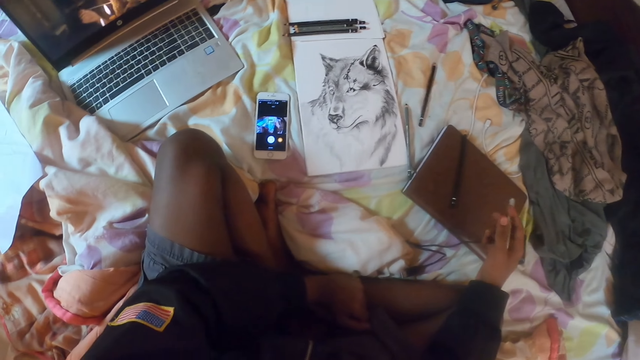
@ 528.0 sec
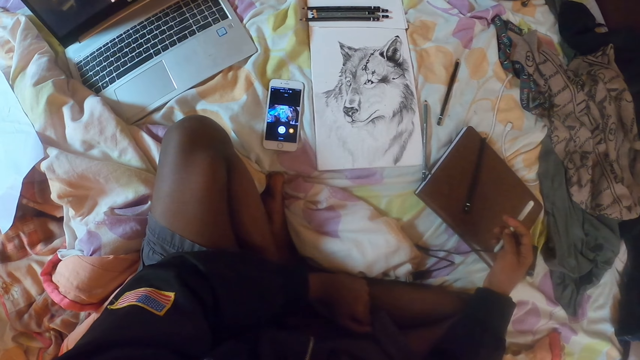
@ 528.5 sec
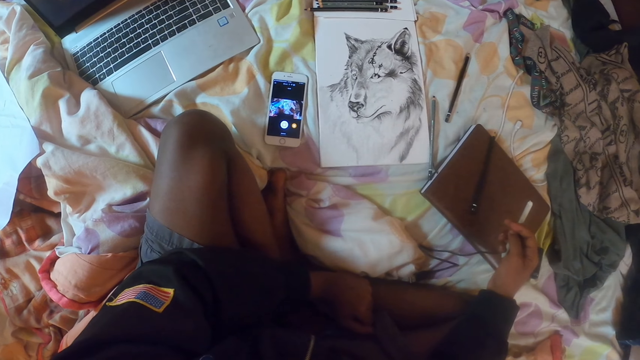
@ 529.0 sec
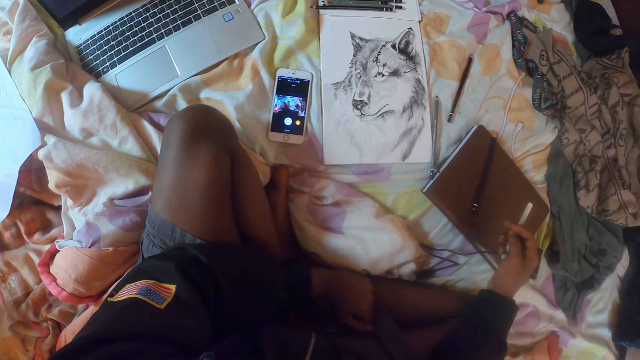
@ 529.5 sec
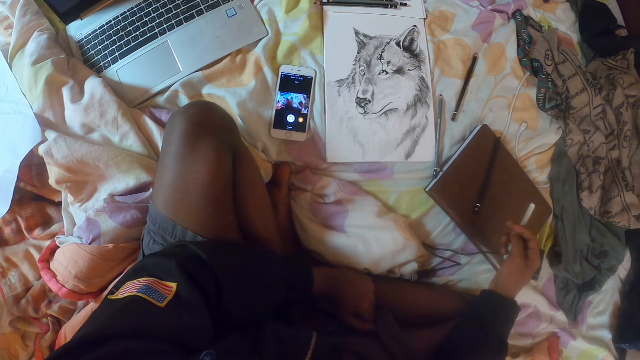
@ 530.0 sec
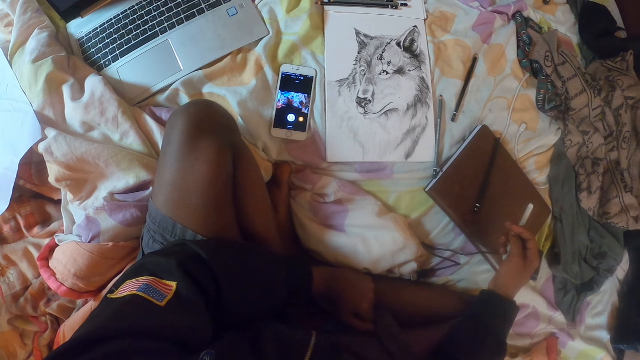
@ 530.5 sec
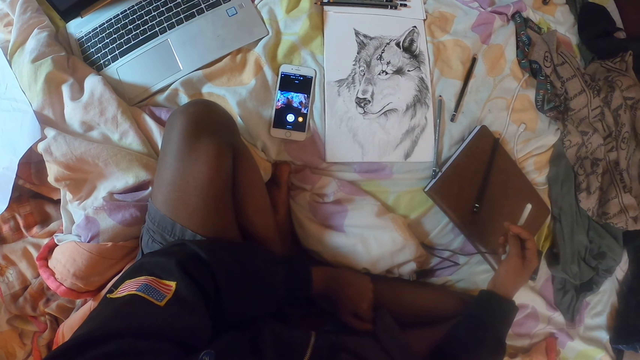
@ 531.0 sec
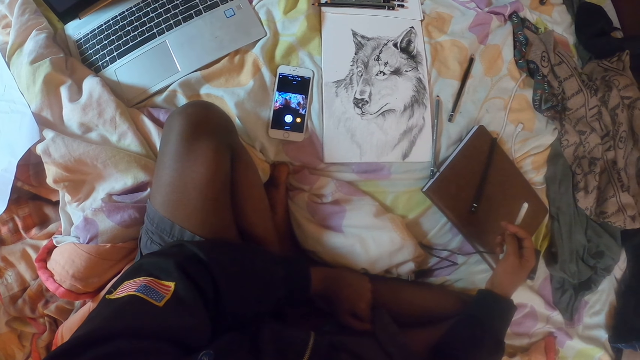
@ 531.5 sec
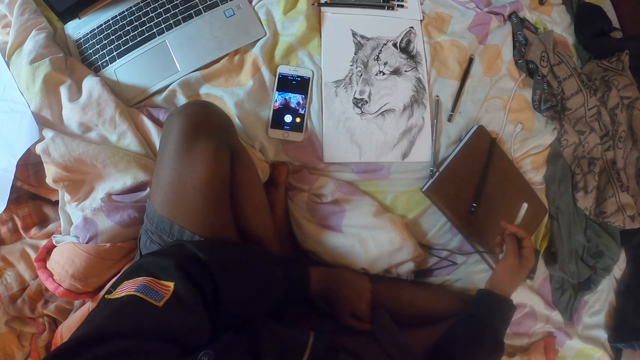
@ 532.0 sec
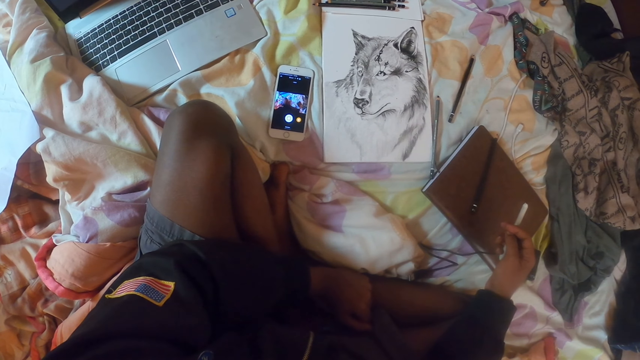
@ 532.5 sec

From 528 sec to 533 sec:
The camera wearer stares at the drawing.

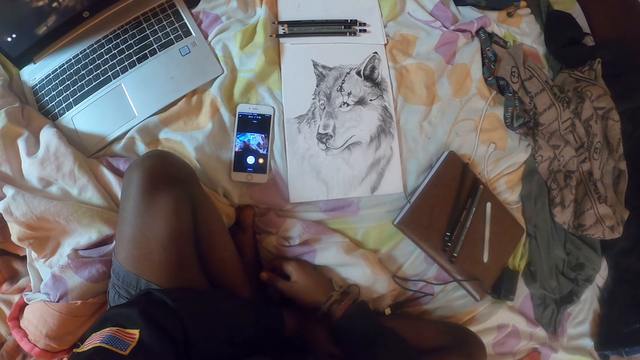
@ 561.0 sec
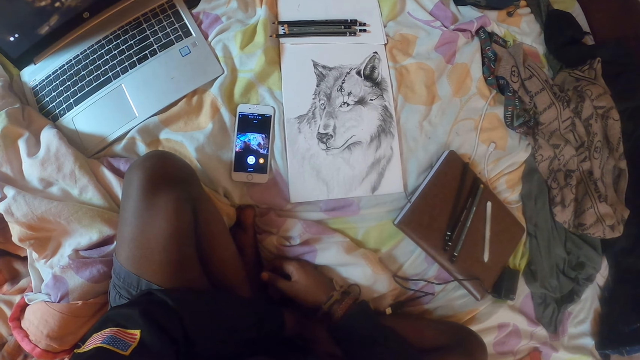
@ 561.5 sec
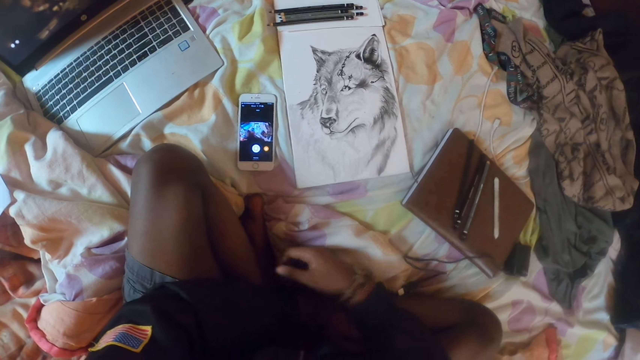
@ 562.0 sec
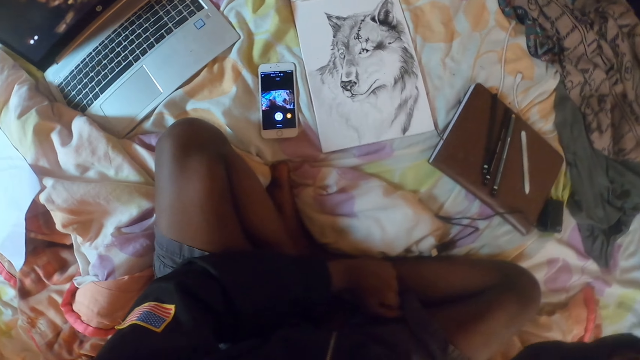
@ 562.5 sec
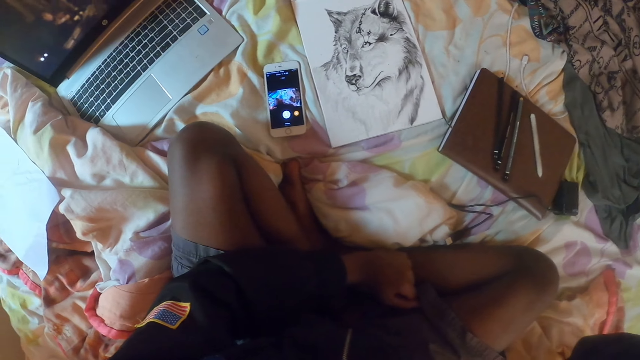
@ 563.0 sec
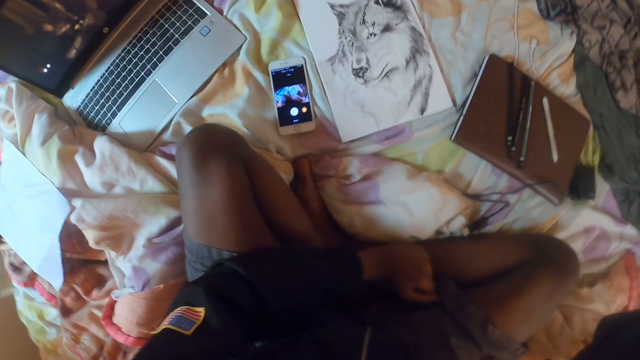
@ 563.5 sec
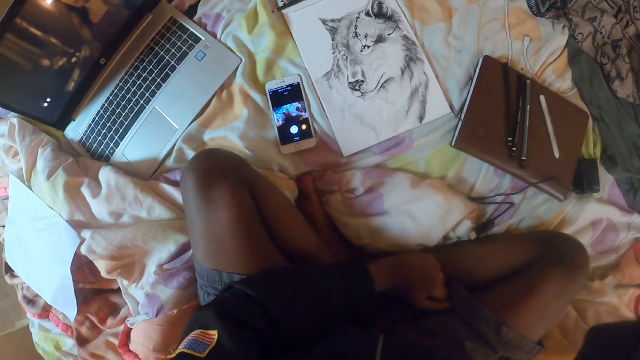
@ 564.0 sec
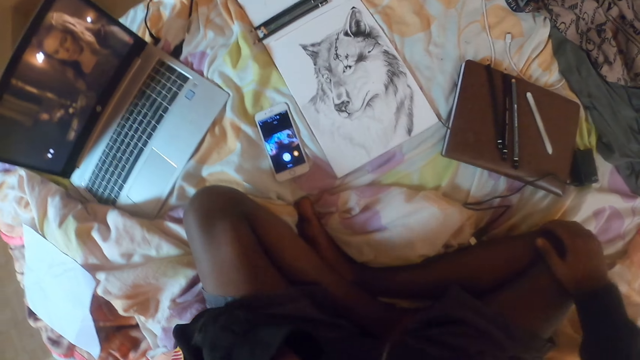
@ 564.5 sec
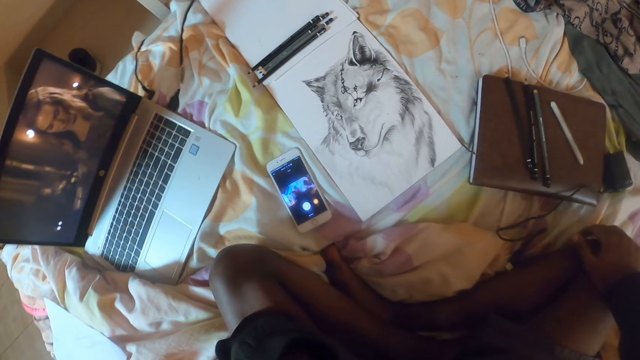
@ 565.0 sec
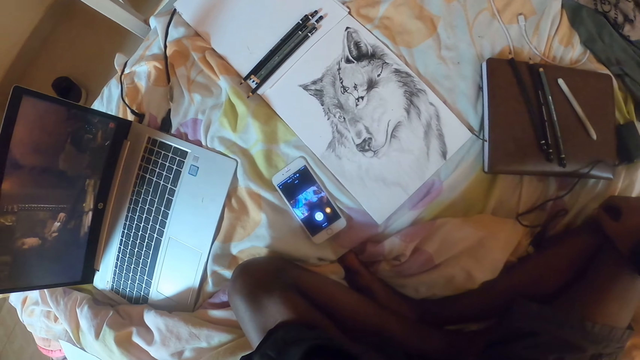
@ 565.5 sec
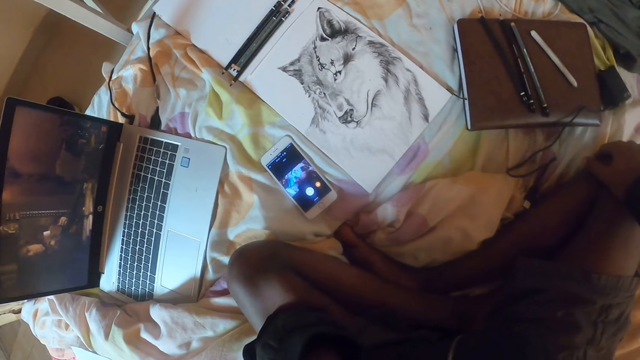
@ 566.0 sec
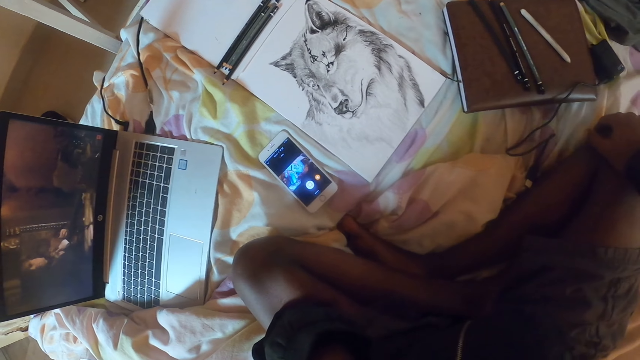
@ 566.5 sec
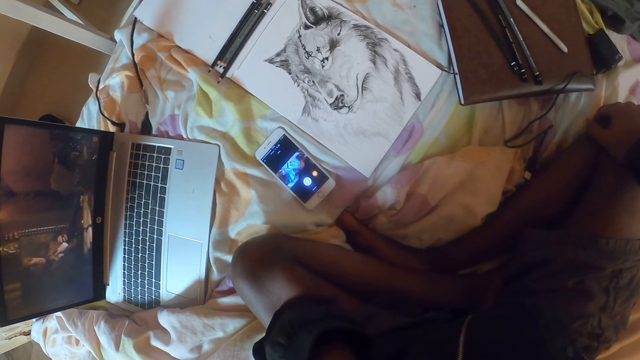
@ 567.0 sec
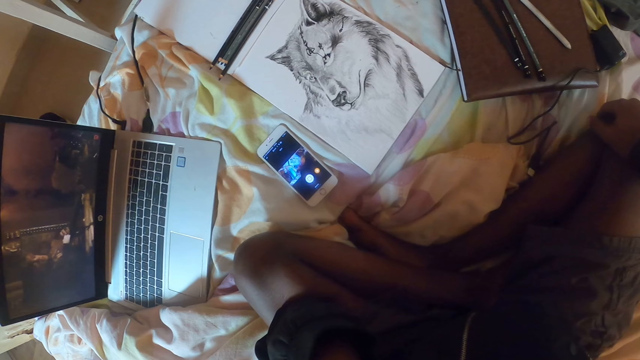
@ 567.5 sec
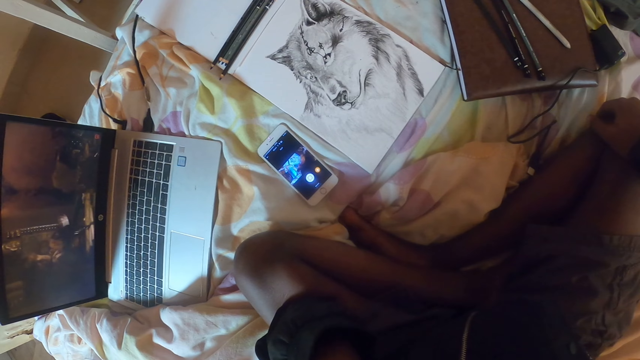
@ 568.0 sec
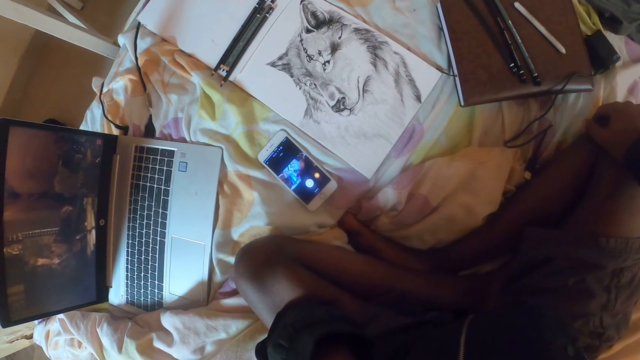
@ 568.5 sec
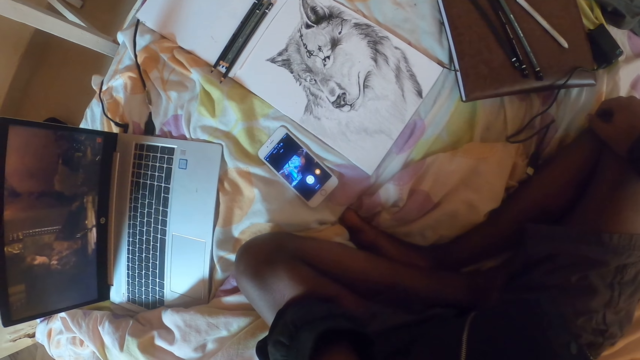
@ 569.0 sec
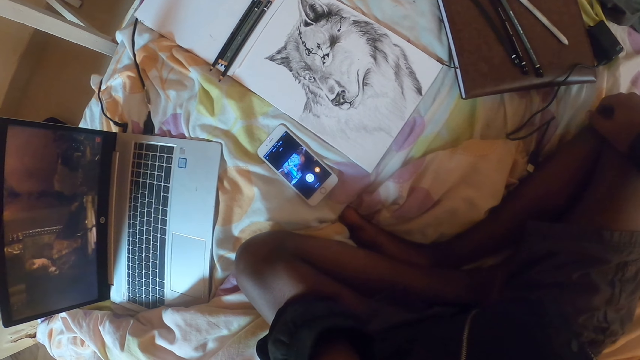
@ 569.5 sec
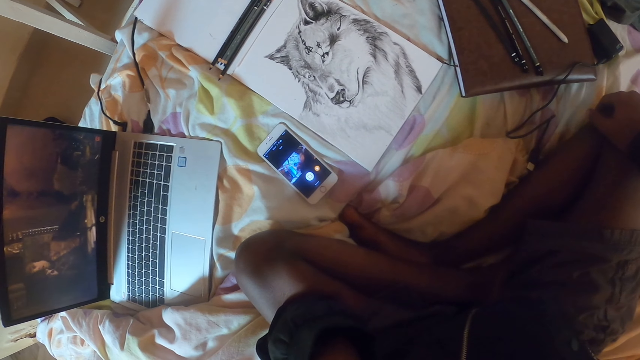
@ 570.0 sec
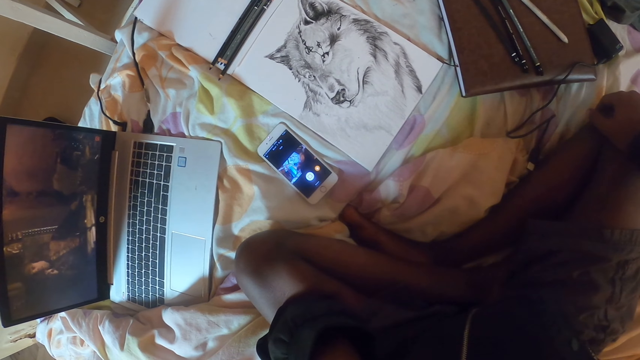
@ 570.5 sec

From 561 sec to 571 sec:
The camera wearer touches the face. They look around.

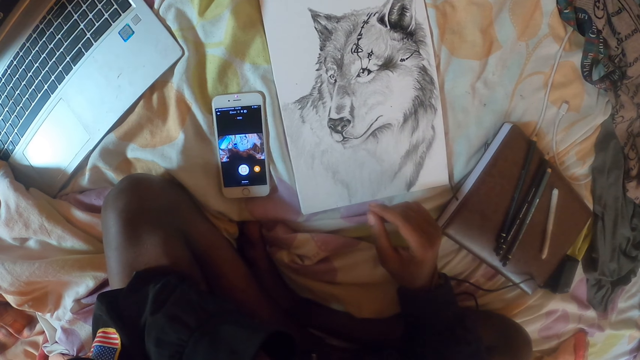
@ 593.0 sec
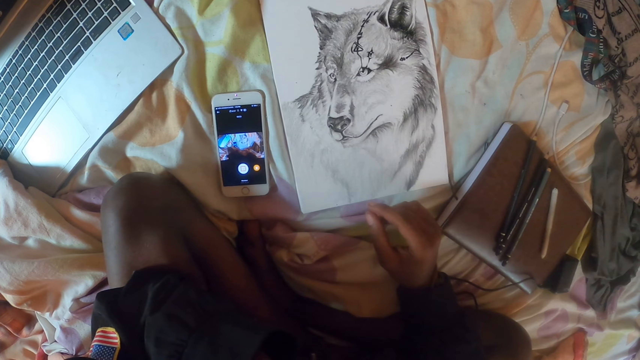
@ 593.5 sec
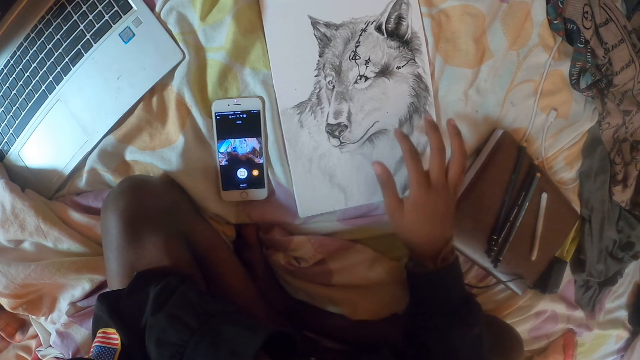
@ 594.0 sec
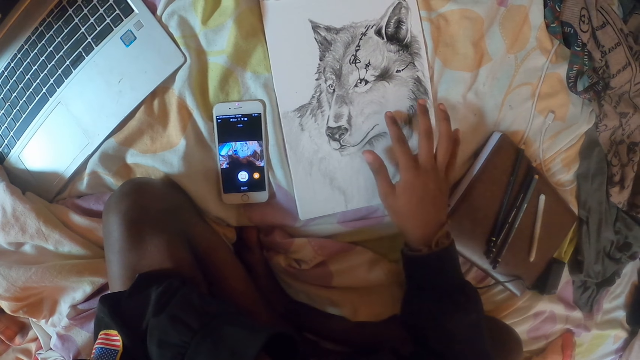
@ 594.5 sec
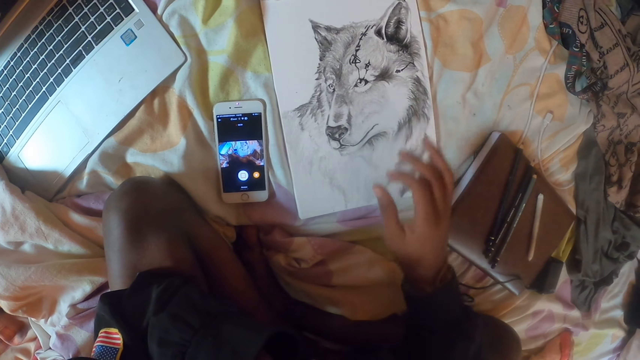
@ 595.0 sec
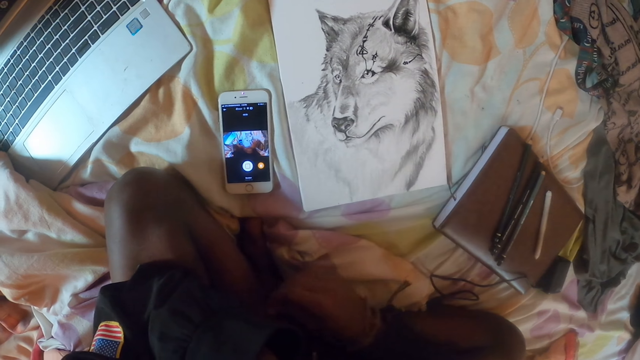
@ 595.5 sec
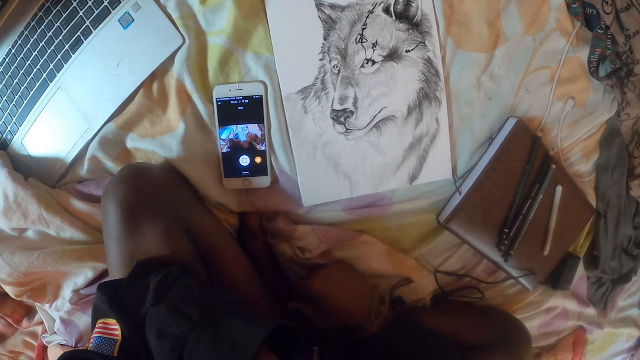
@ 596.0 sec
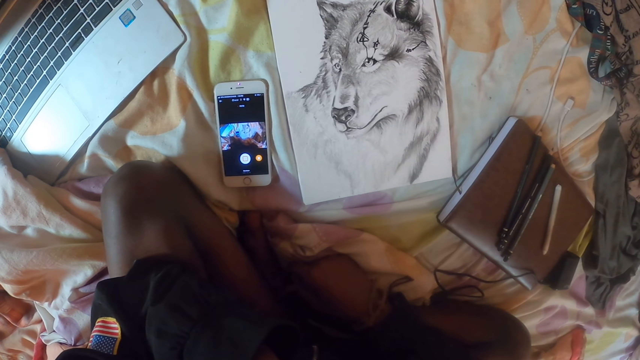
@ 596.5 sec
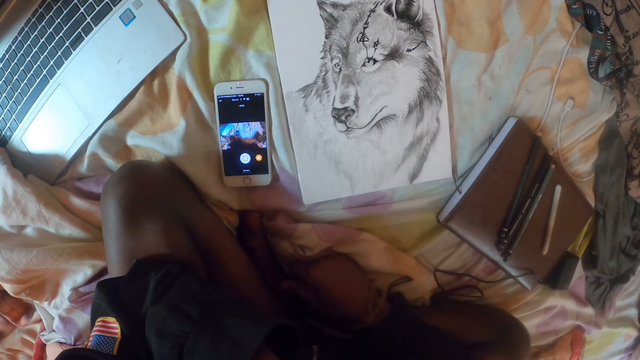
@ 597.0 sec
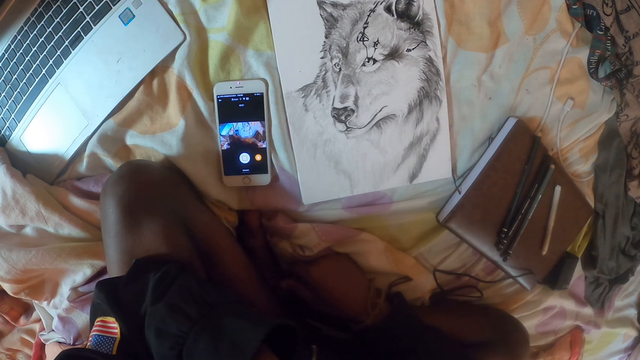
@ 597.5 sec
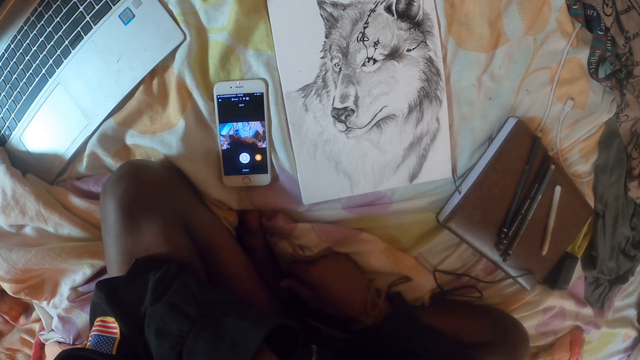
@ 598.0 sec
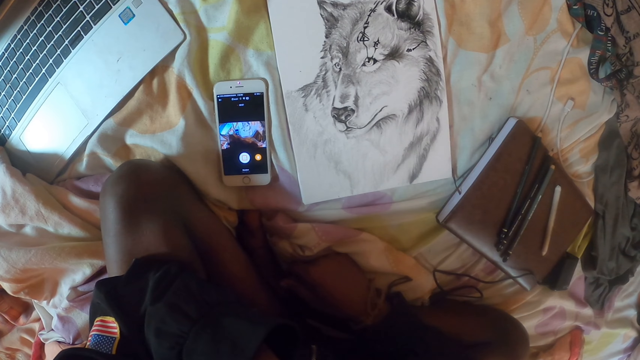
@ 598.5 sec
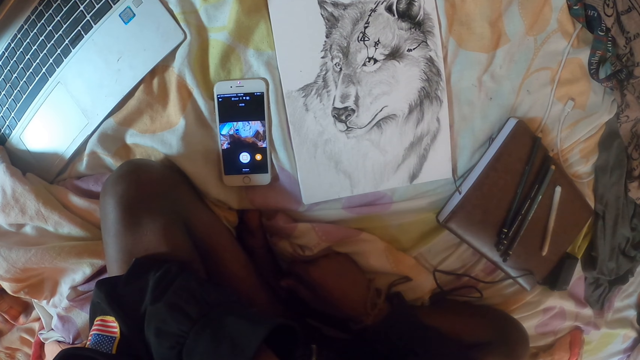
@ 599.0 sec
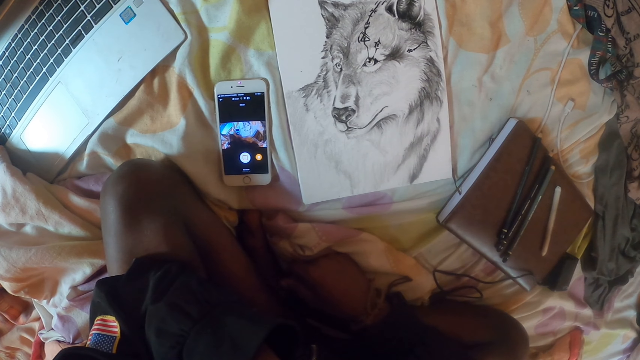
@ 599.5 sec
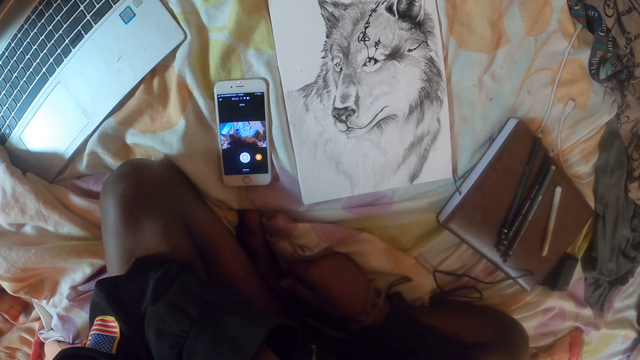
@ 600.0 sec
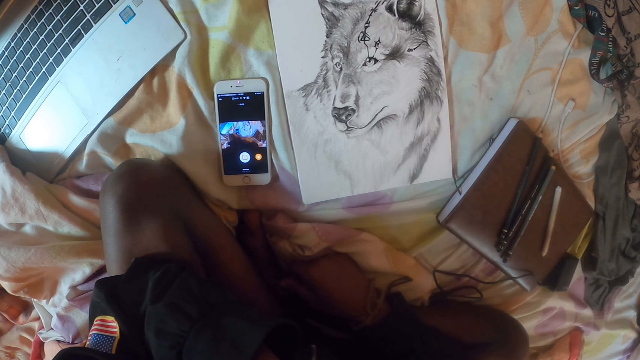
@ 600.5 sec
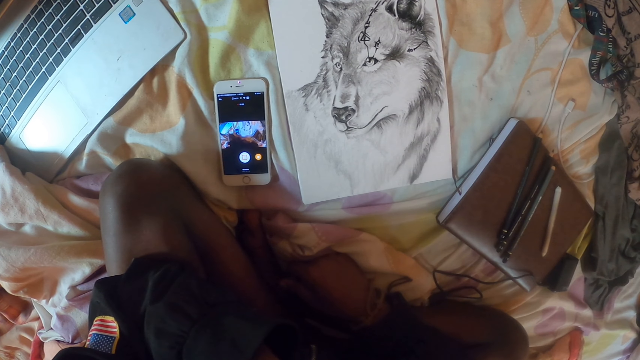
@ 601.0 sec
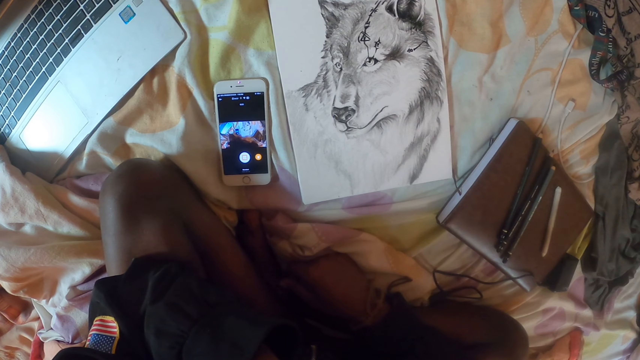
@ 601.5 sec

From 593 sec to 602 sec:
The camera wearer touches the drawing. They look at the drawing.
